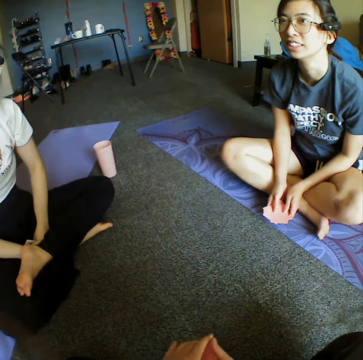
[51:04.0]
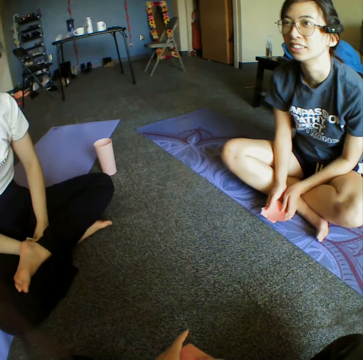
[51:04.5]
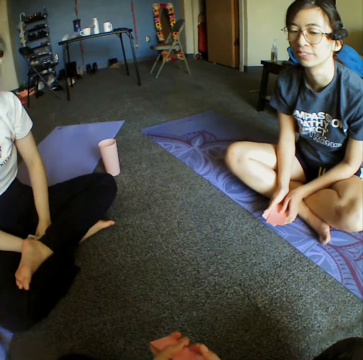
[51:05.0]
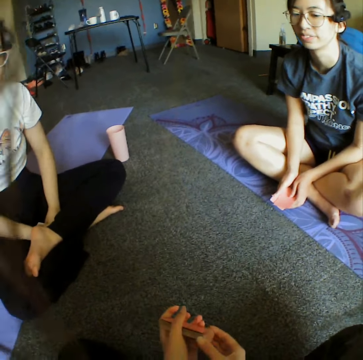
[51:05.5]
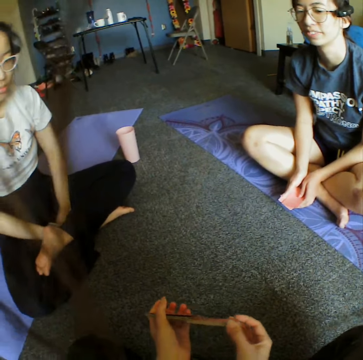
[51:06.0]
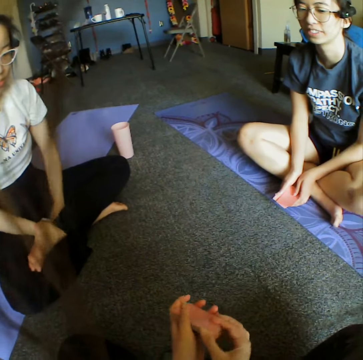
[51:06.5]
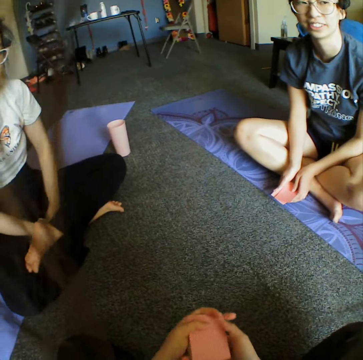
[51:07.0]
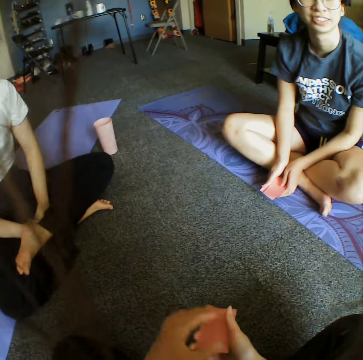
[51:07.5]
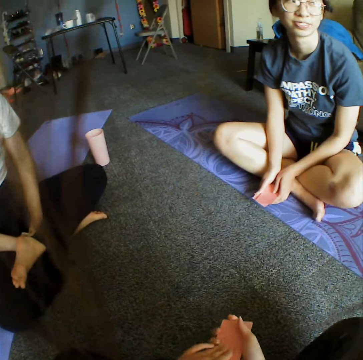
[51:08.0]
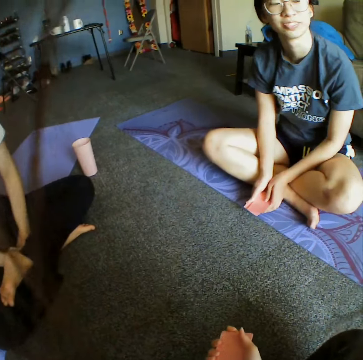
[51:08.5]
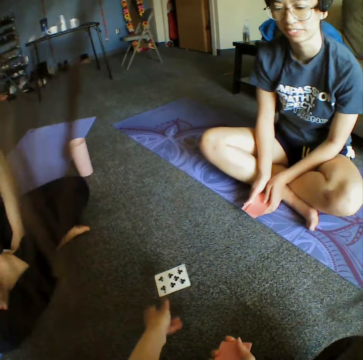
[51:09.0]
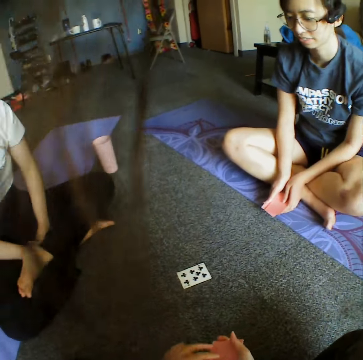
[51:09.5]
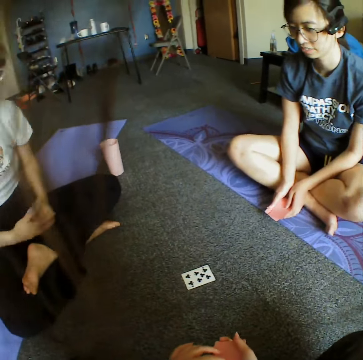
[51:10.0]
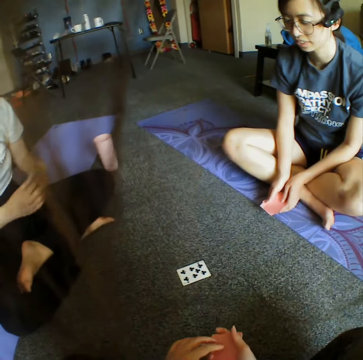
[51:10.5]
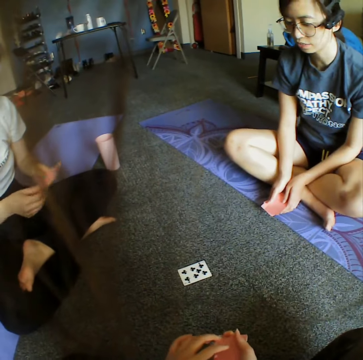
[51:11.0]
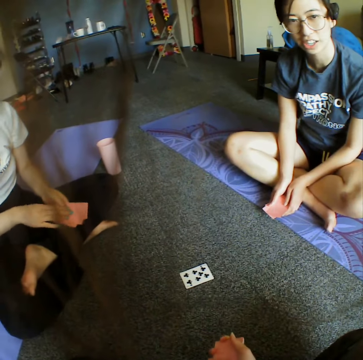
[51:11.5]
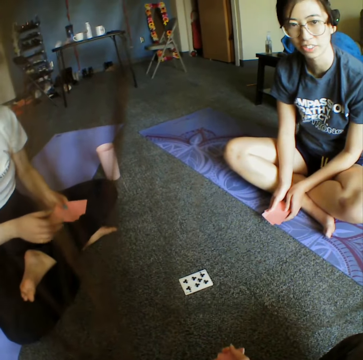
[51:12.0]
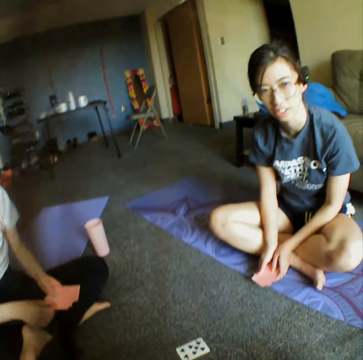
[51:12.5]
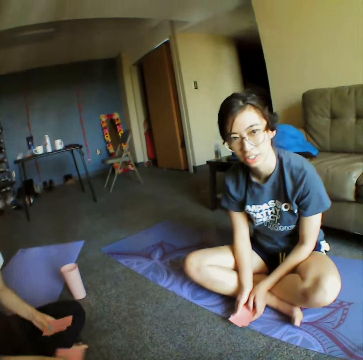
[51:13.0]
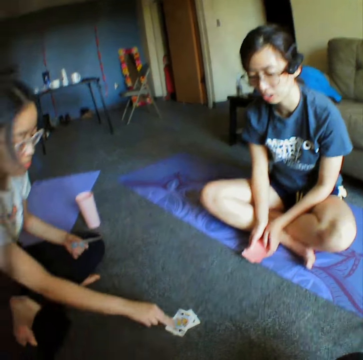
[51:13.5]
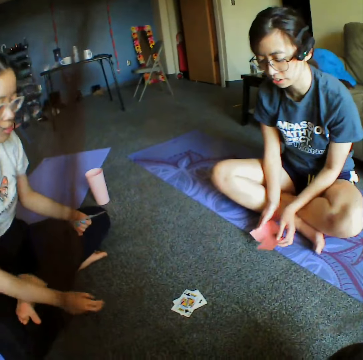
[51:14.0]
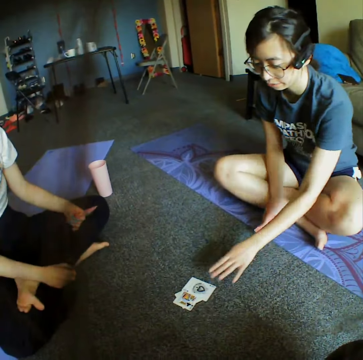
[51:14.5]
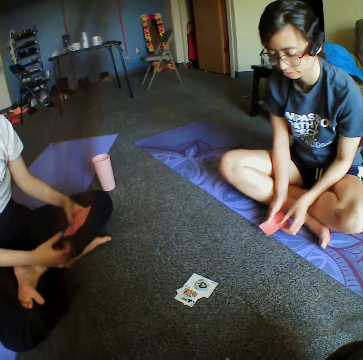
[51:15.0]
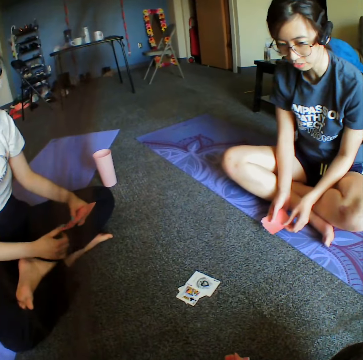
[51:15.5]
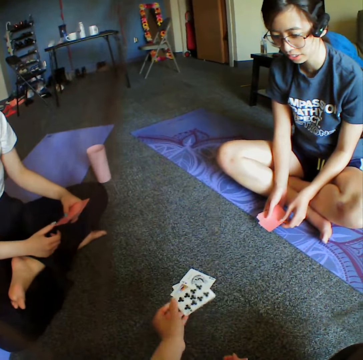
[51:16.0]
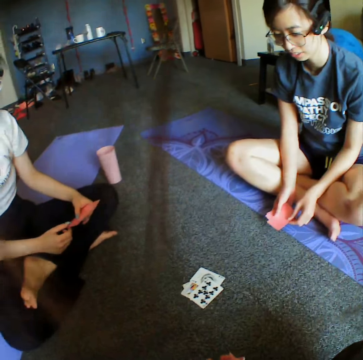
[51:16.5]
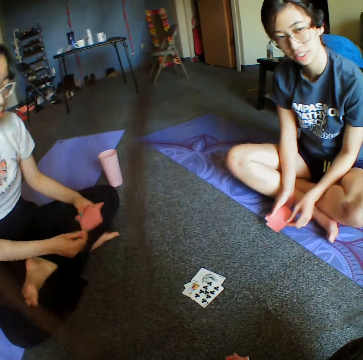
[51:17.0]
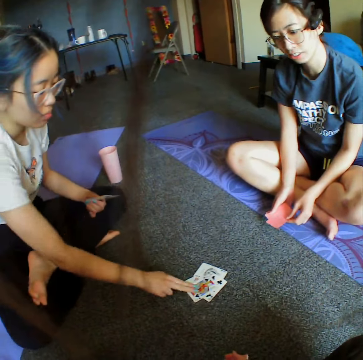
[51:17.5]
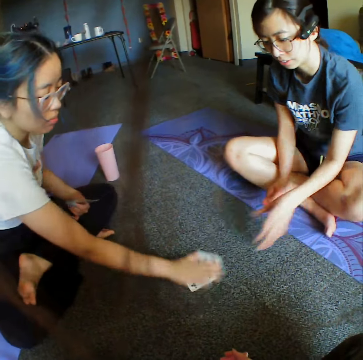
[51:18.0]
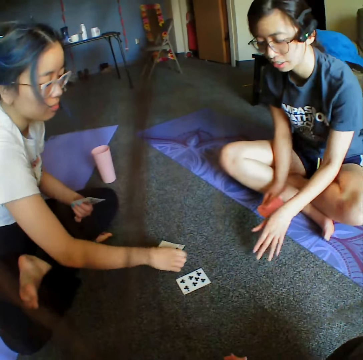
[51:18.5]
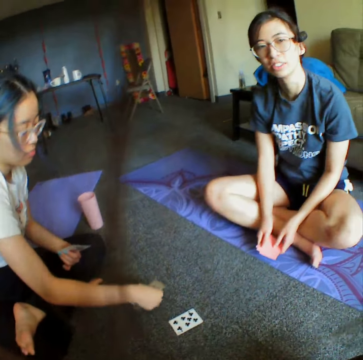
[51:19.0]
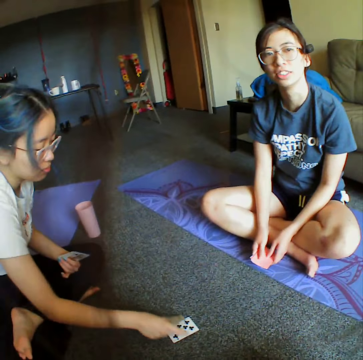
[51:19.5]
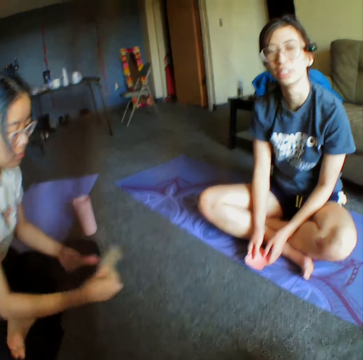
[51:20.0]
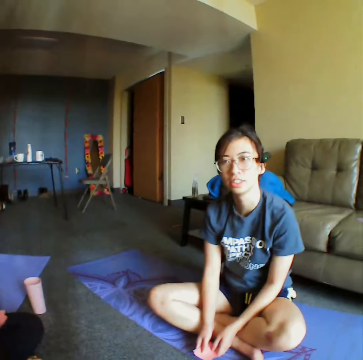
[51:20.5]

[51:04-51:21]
The camera wearer reshuffles the cards. They place down a card. A woman places down a card. Another woman places down a card. The camera wearer places down a card. The first woman places down a card and takes all the cards.

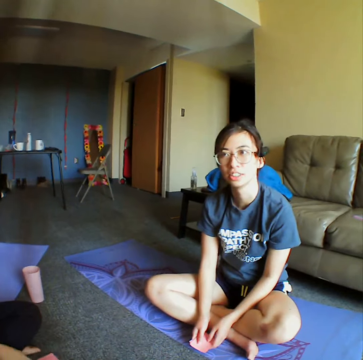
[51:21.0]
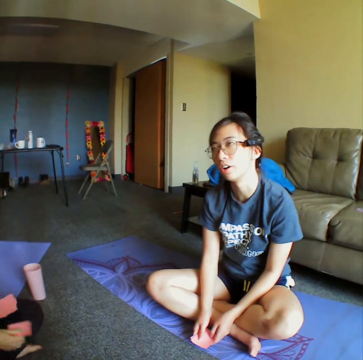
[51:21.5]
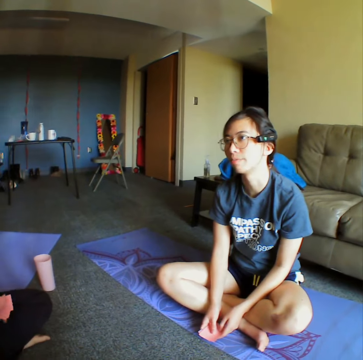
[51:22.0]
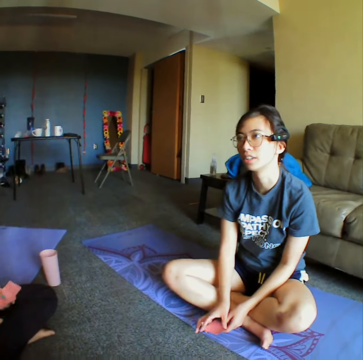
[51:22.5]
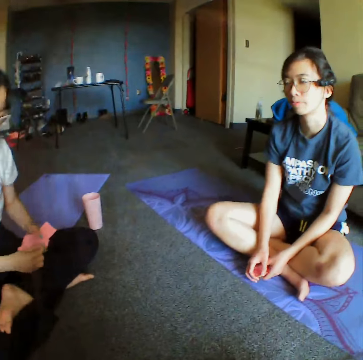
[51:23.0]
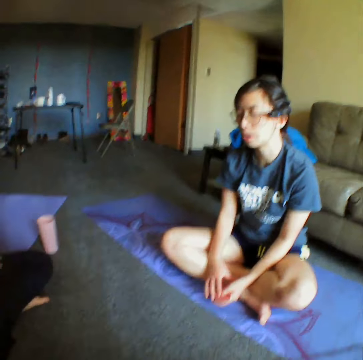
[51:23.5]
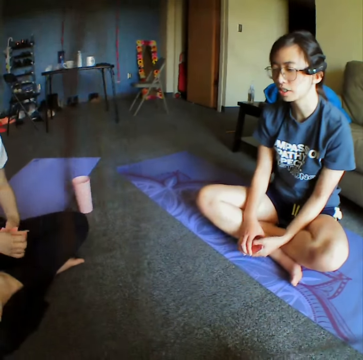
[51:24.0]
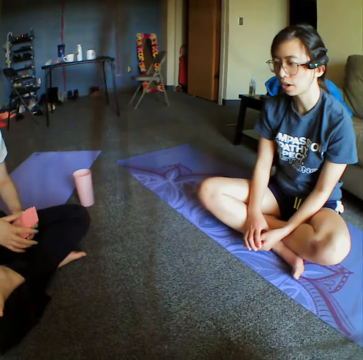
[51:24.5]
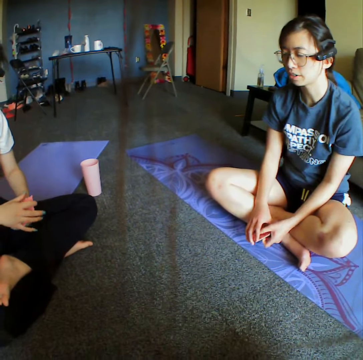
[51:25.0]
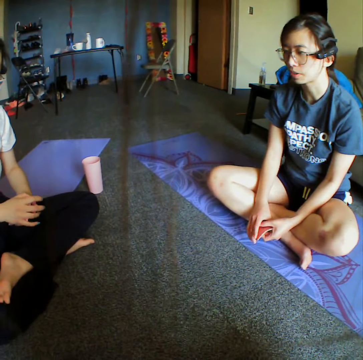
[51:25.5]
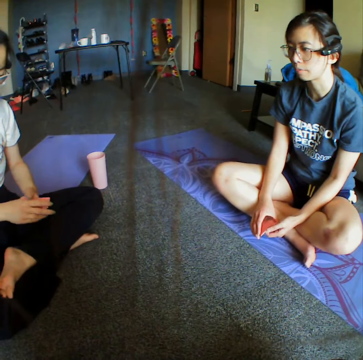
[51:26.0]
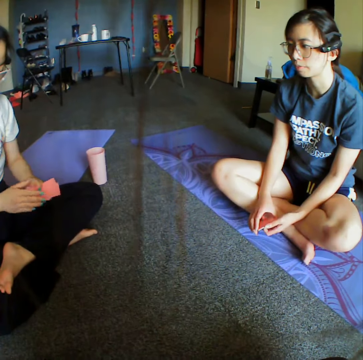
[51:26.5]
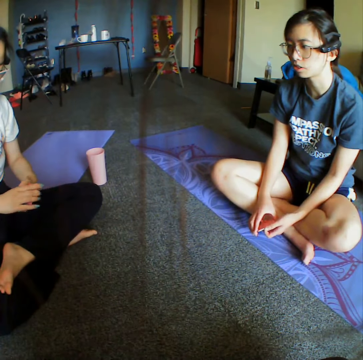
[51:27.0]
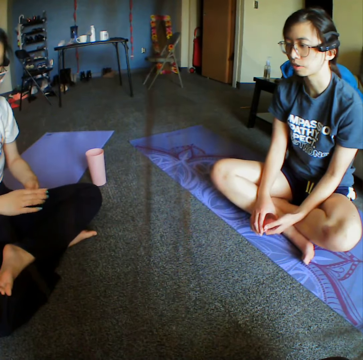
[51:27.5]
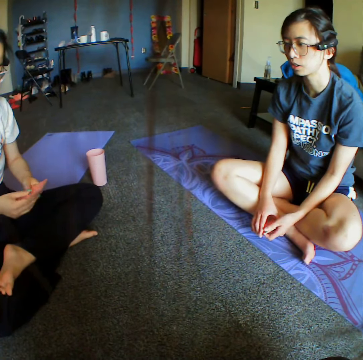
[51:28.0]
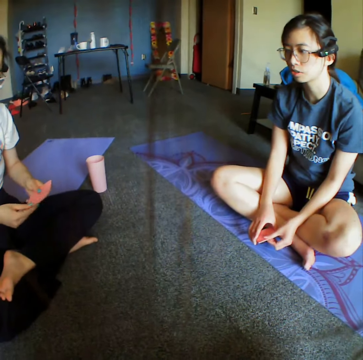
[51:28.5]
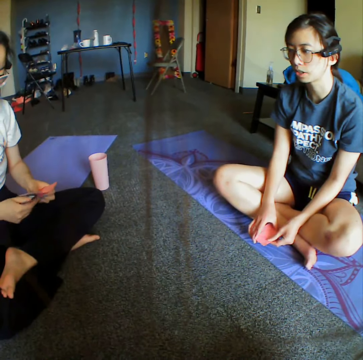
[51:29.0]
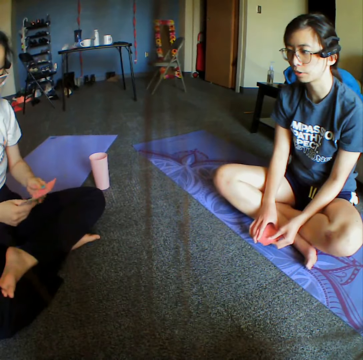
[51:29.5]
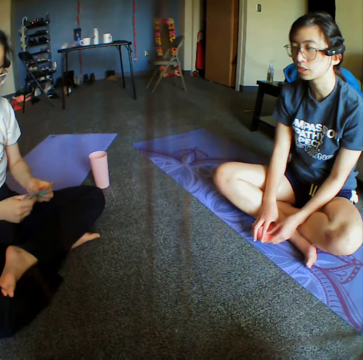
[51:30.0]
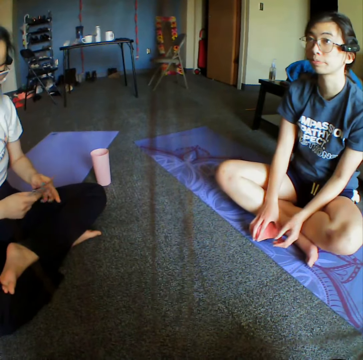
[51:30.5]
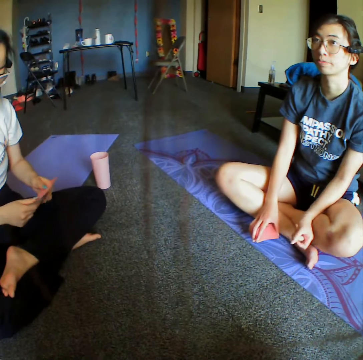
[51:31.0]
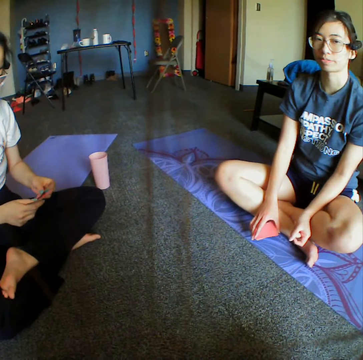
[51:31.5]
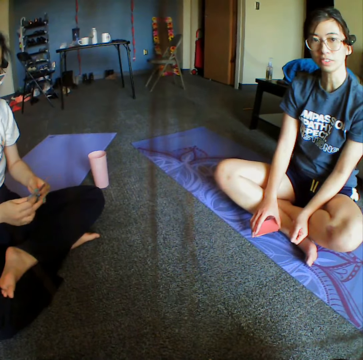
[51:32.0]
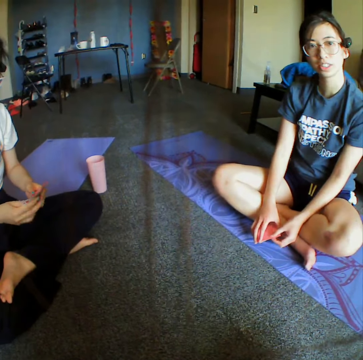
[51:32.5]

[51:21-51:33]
A woman shuffles the cards in her hand.

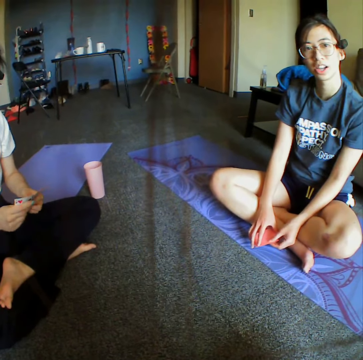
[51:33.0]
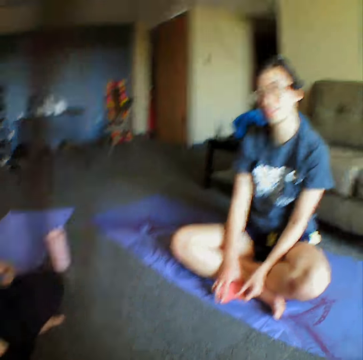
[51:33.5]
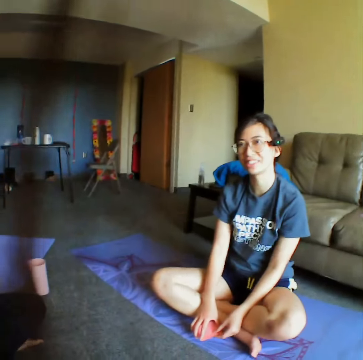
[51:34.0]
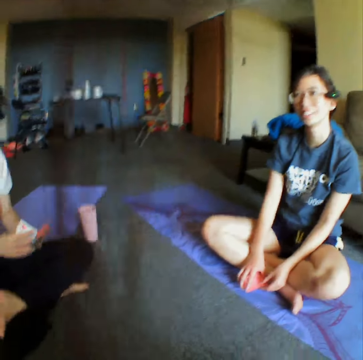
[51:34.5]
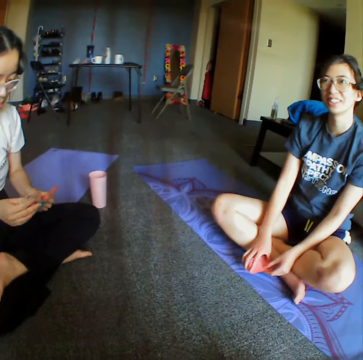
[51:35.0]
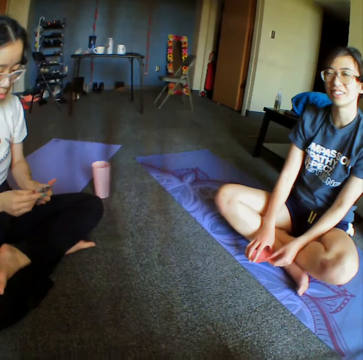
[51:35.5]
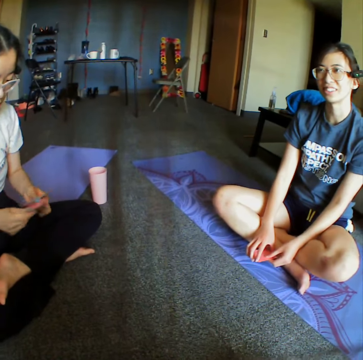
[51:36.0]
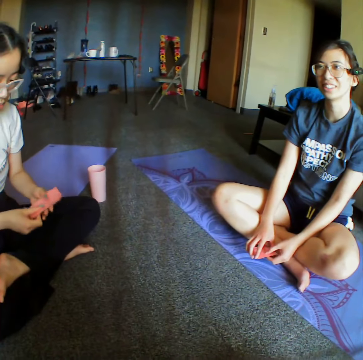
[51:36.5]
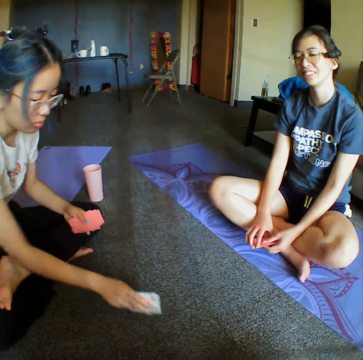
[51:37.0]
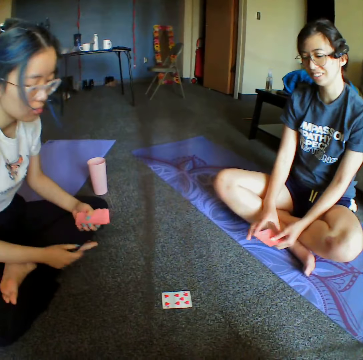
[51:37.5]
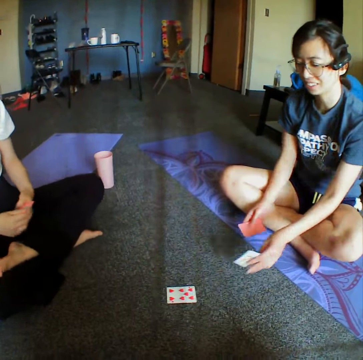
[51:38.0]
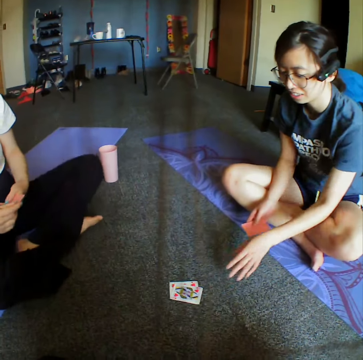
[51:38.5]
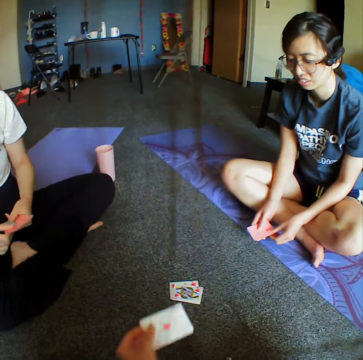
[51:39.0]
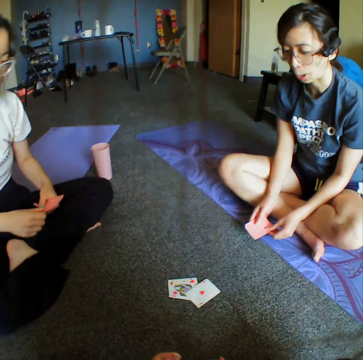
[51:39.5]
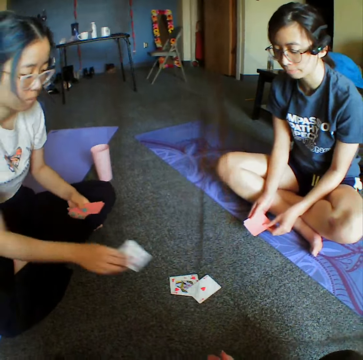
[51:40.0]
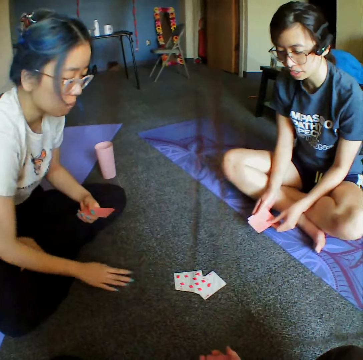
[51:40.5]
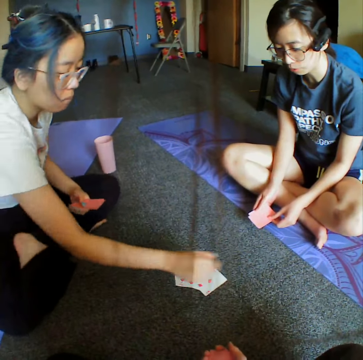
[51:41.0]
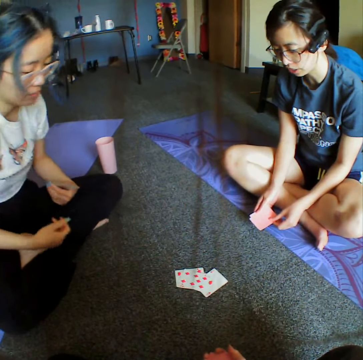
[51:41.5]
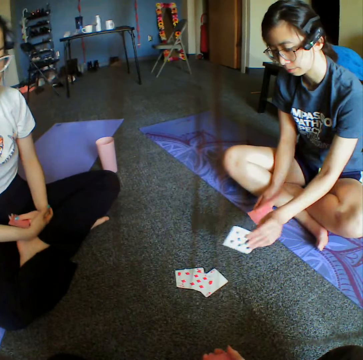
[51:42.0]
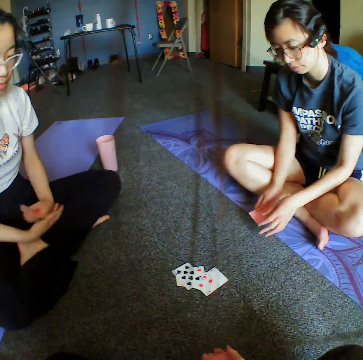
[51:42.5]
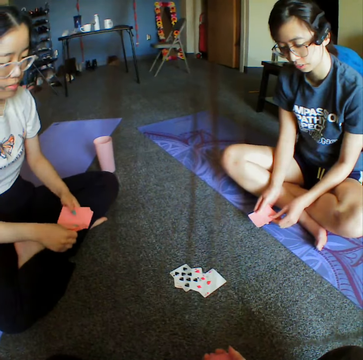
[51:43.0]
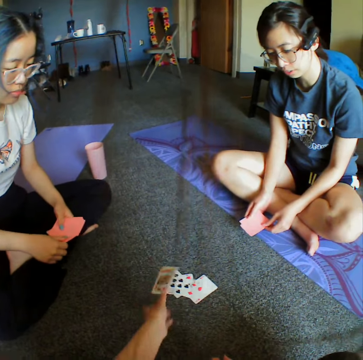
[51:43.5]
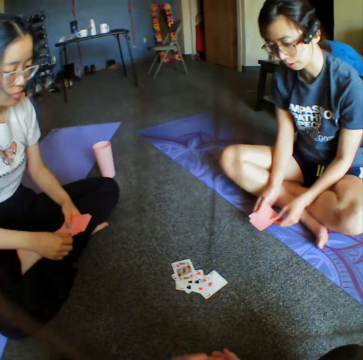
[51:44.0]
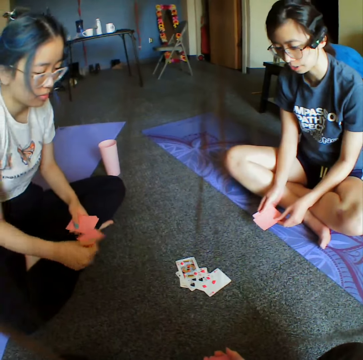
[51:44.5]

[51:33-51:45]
A woman places down a card. Another woman places down a card. The camera wearer places down a card. The first woman places down a card. The other woman places down a card. The camera wearer places down a card.
